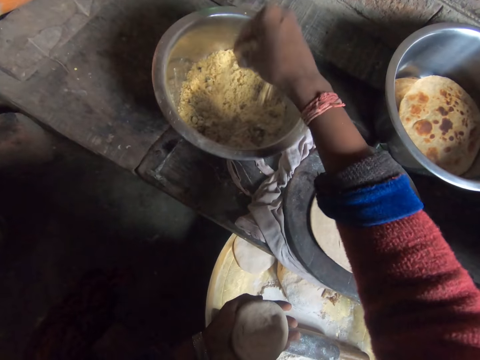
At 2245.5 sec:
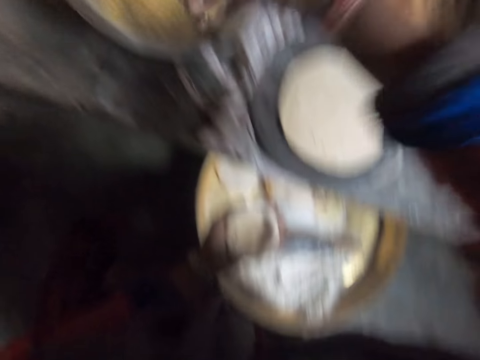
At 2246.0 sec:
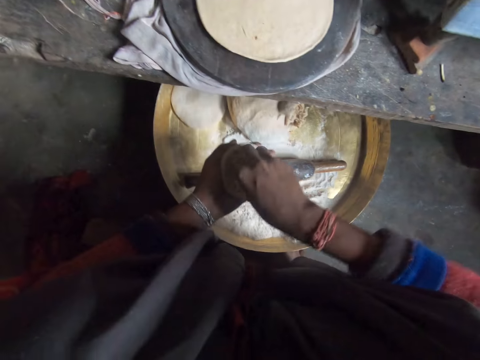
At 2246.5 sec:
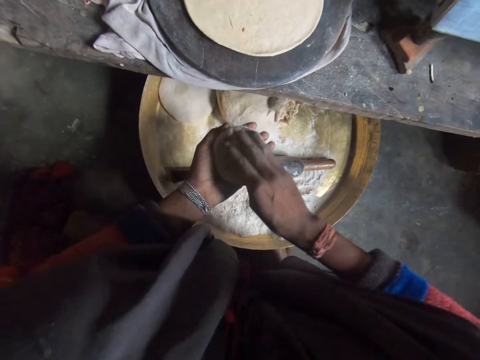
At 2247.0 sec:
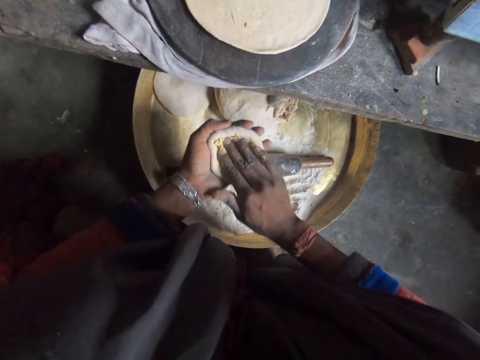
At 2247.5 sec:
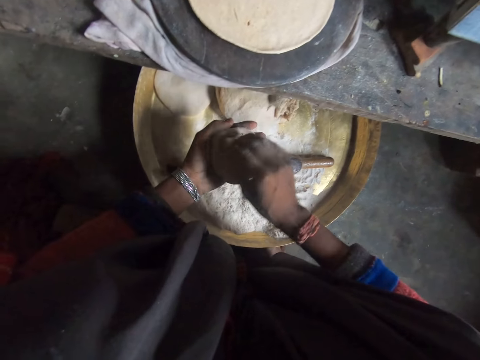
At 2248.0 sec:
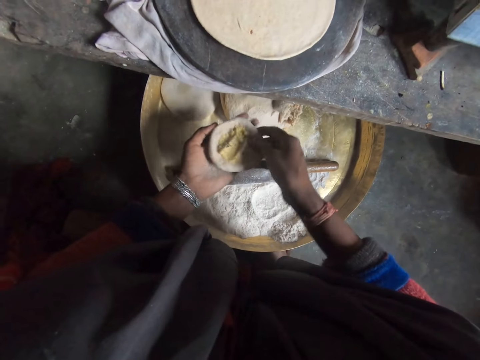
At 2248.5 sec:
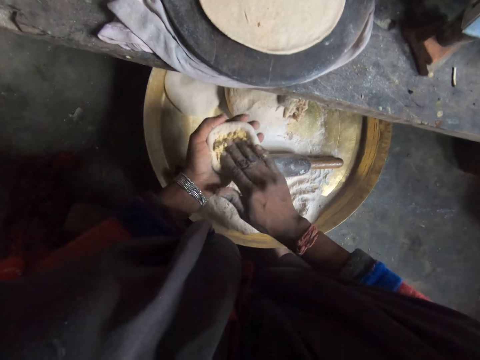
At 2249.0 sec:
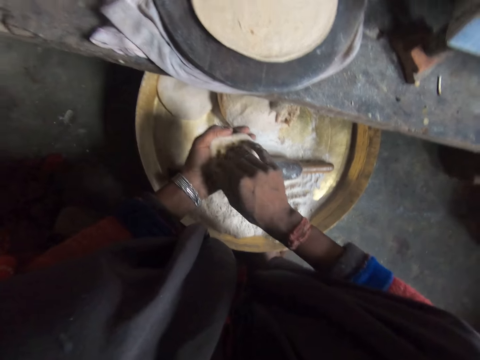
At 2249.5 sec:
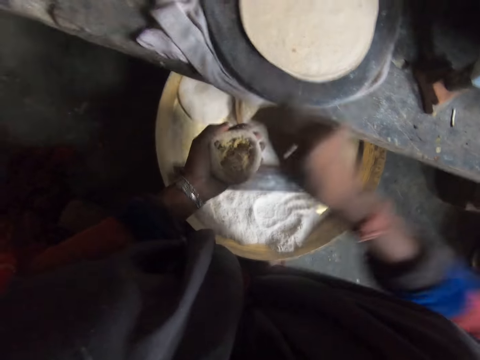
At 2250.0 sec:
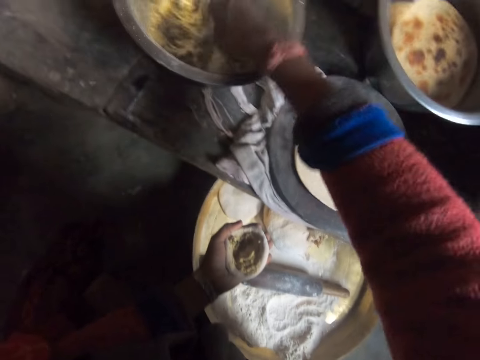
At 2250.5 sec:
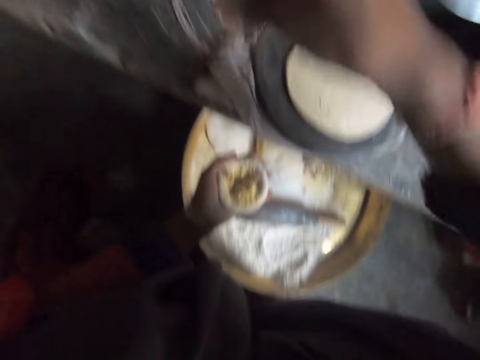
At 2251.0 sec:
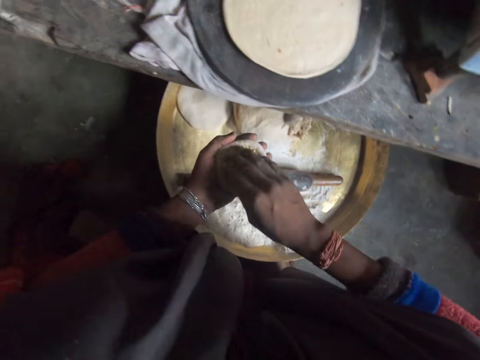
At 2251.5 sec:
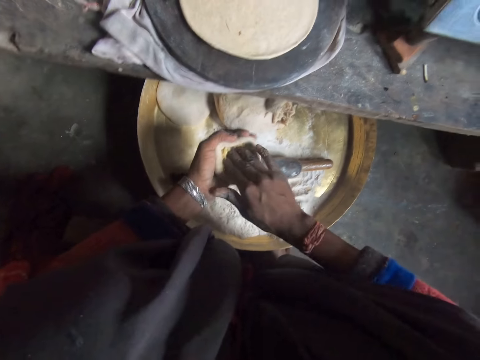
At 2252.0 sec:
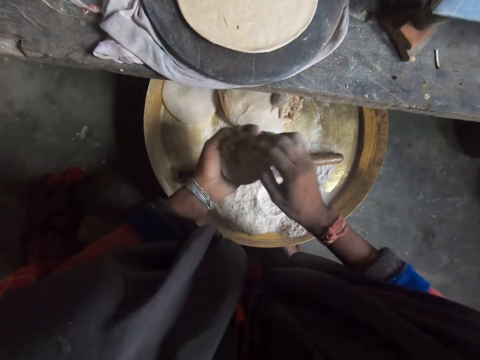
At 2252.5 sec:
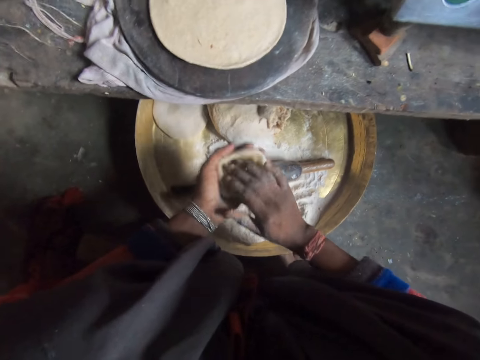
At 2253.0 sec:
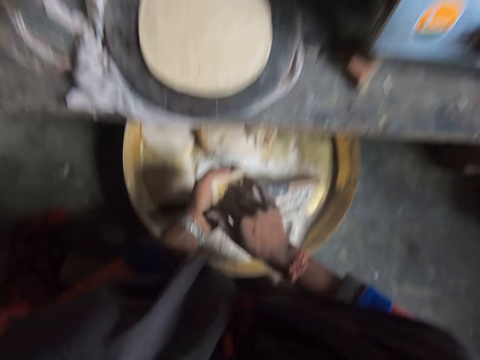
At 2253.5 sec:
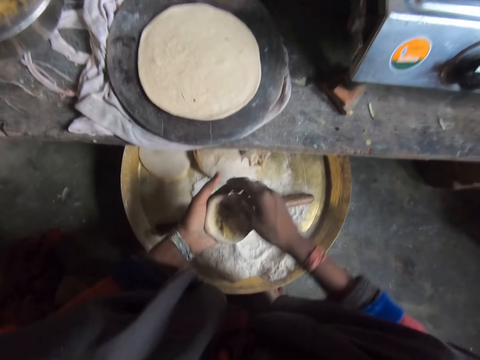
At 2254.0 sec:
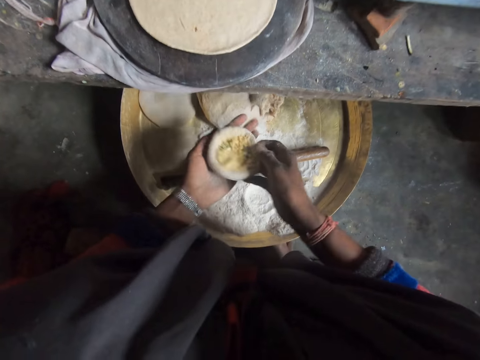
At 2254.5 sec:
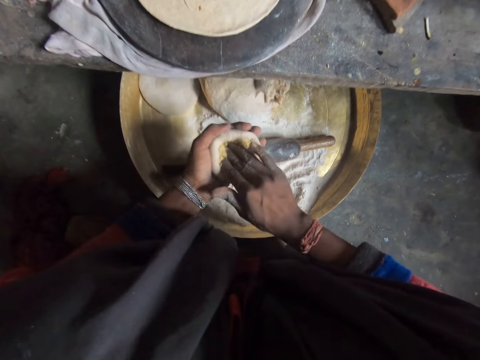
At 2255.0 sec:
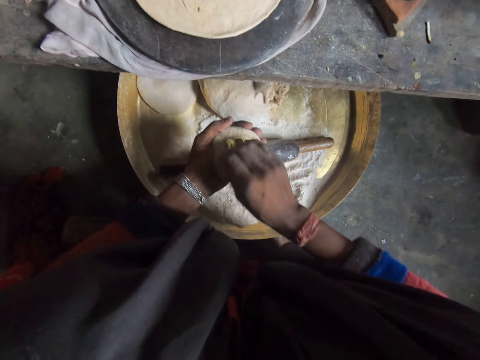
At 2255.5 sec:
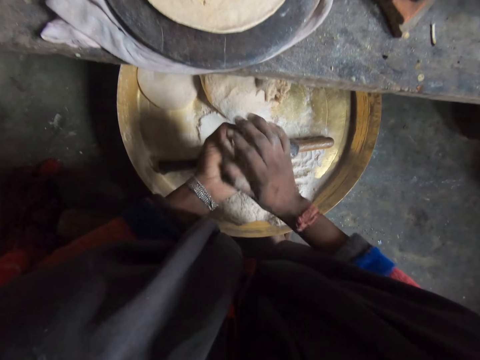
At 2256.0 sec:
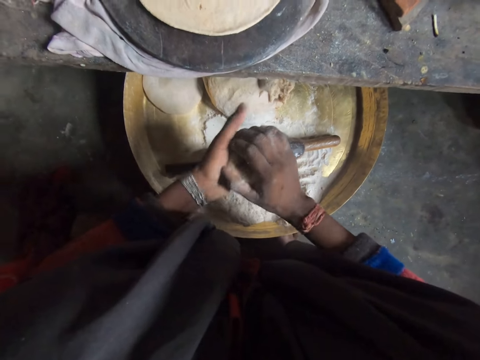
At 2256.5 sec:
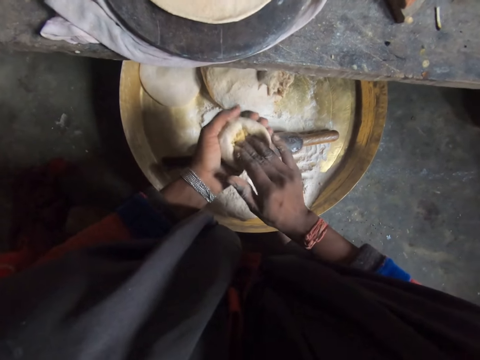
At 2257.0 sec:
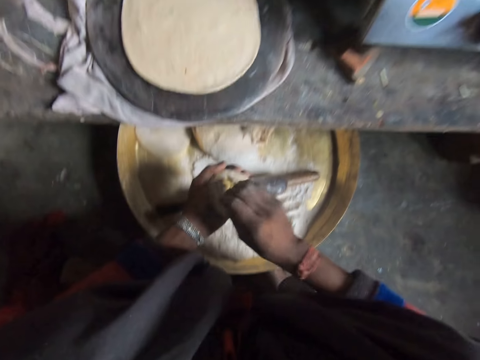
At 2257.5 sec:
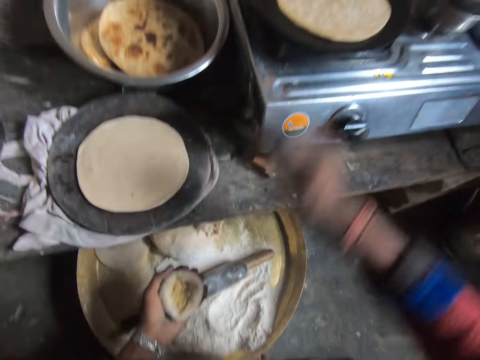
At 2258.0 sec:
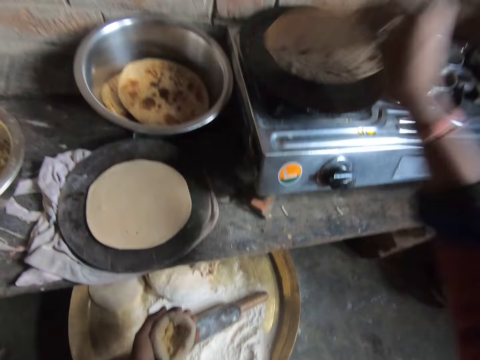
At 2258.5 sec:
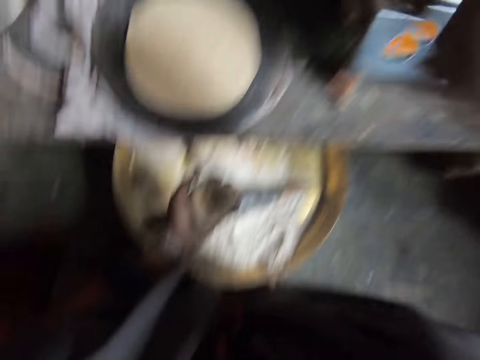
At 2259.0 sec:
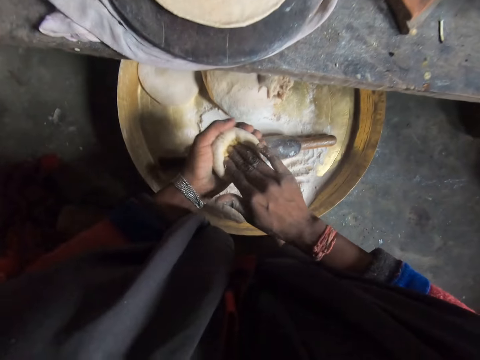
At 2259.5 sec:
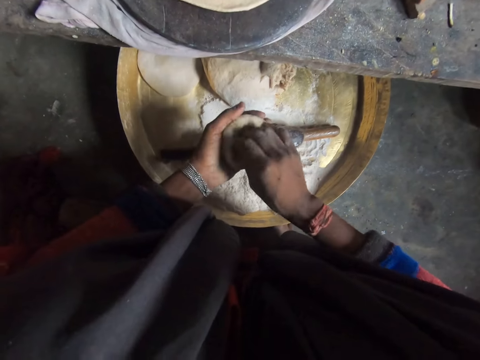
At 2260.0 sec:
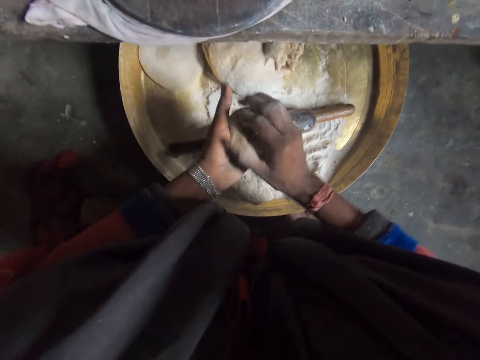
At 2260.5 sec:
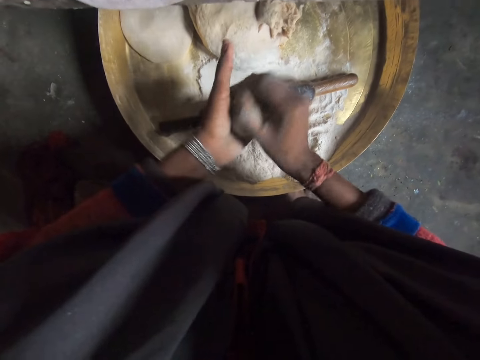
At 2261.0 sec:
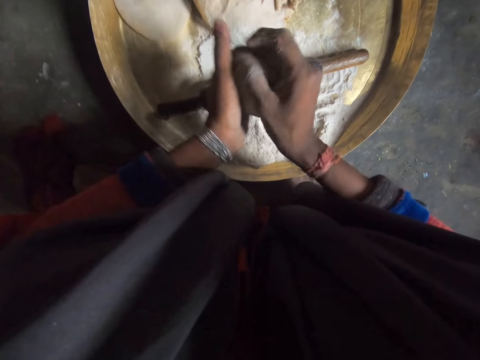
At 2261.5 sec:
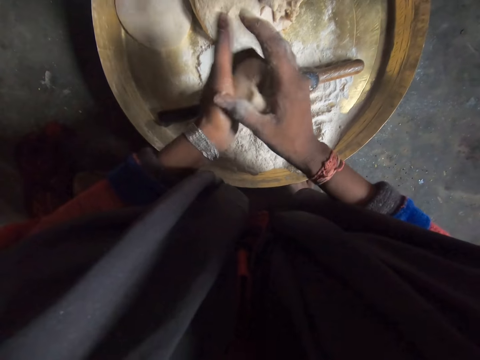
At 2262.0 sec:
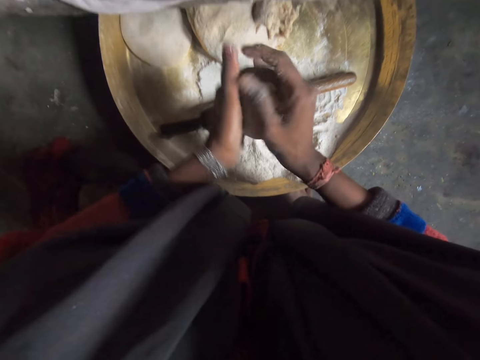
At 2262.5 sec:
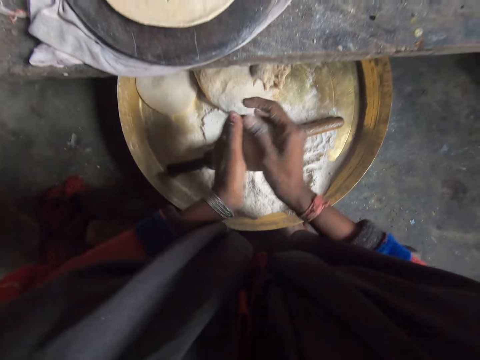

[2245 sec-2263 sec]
The camera wearer scoops something with a hand. They shake her hand. They put something in the dough ball. They press something. They rotate the dough ball. They press something. They scoop something with a hand. They put something in the dough ball. They press something. They rub his fingers. They align the dough ball. They press something. They rotate the dough ball. They press something. They shake her hand. They fold the dough ball. They press something. They shake her hand. They lift the flat bread and place the flat bread on the tawa. They press something. They shake her hand. They fold the dough ball. They roll the dough ball on the palm.

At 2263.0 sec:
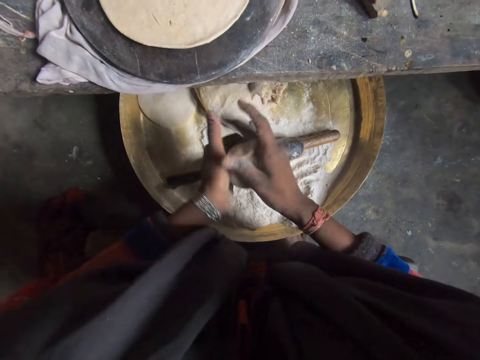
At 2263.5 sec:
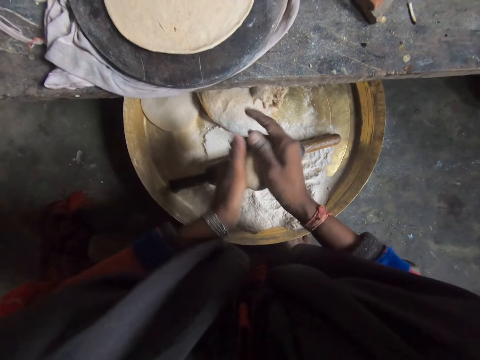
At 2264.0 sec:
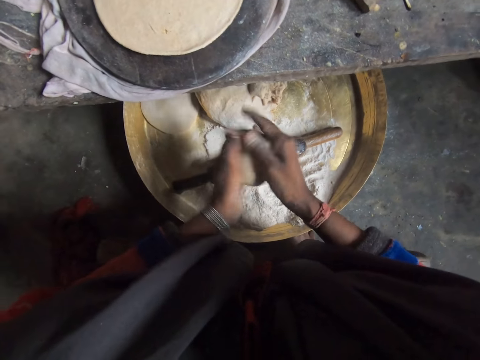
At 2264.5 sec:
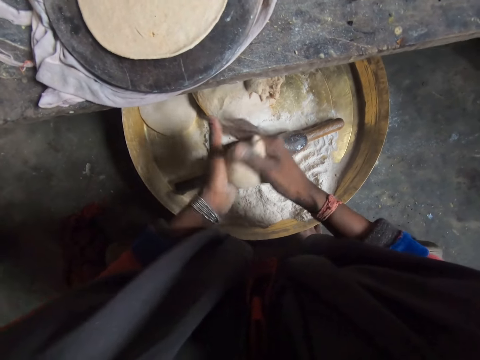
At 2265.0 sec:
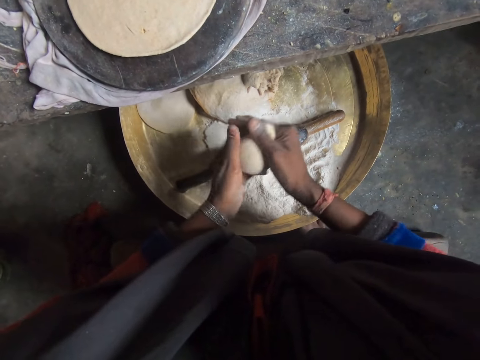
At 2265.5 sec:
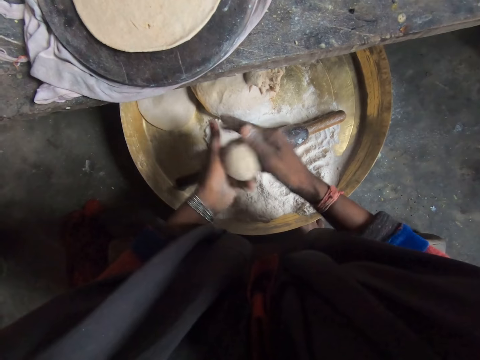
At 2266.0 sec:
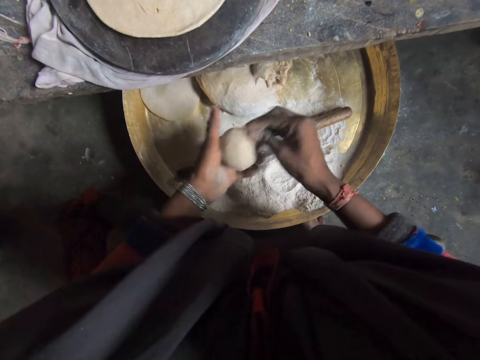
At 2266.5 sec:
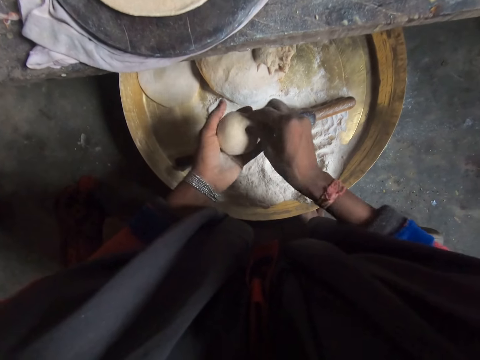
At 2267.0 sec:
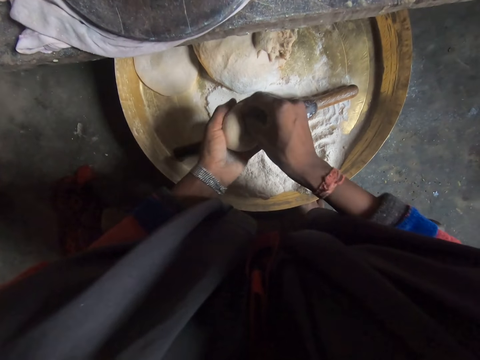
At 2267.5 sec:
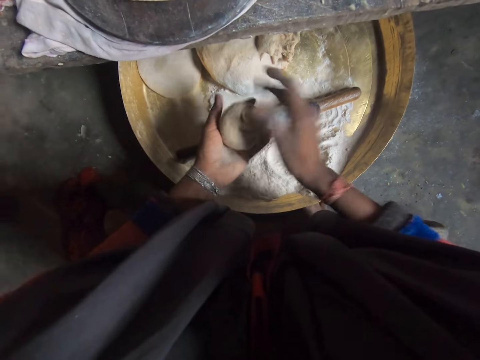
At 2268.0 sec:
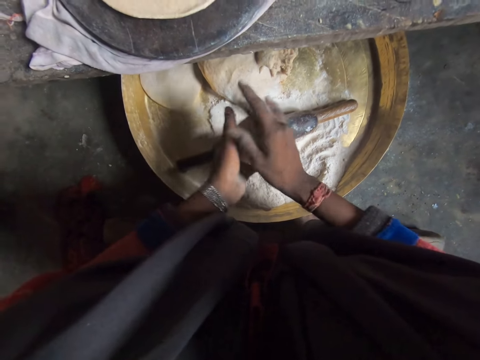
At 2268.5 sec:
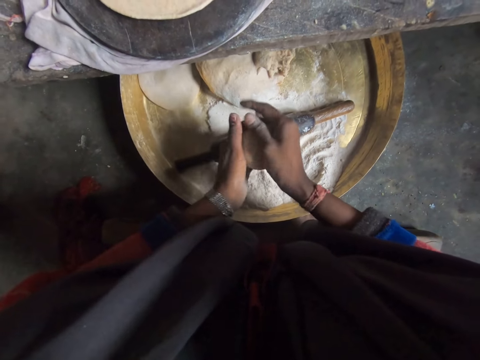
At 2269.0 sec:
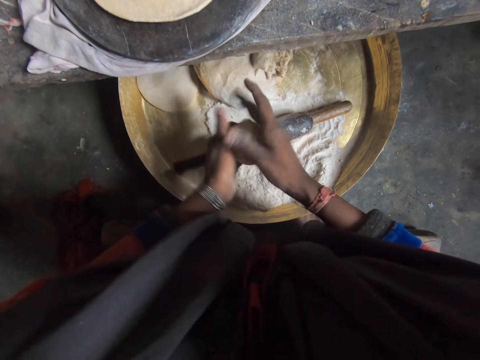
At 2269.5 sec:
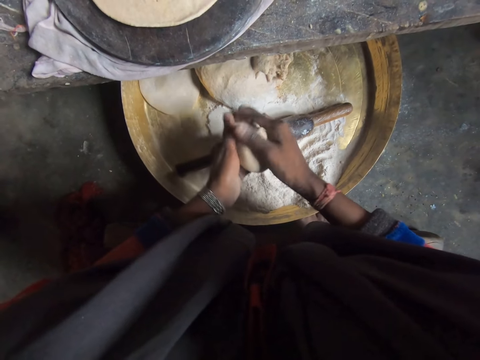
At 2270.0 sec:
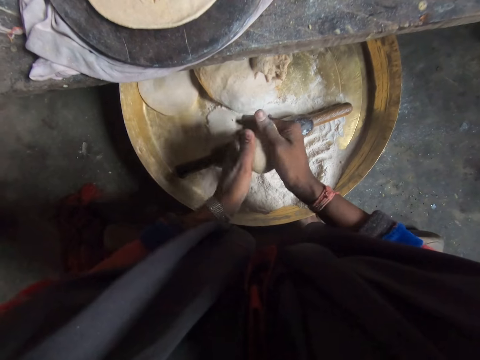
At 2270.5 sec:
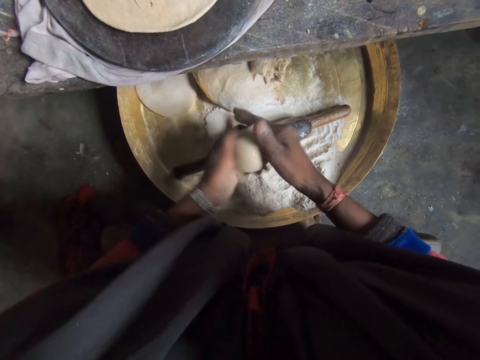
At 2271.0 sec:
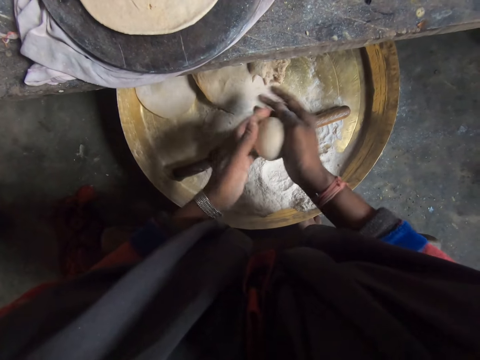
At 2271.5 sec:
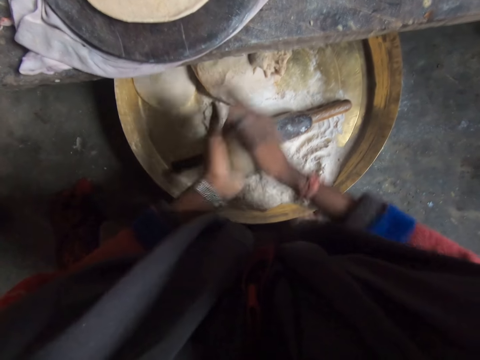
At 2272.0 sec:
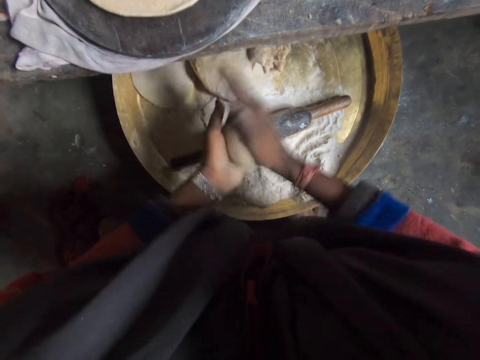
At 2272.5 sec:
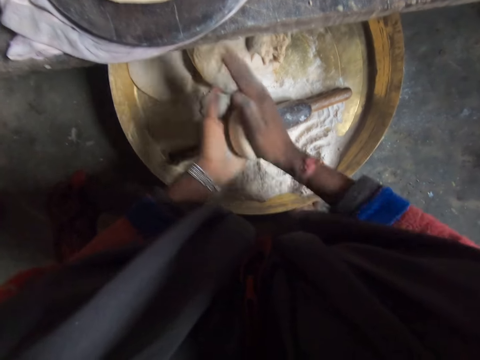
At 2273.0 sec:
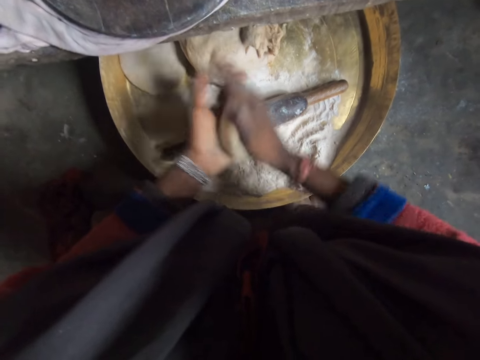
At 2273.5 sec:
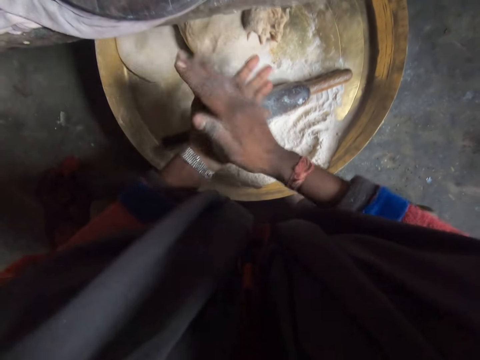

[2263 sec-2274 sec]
The camera wearer presses the dough ball. They roll the dough ball on the palm.
